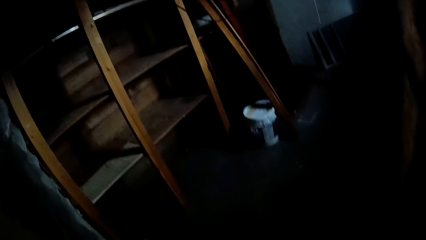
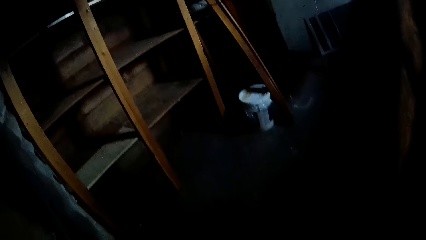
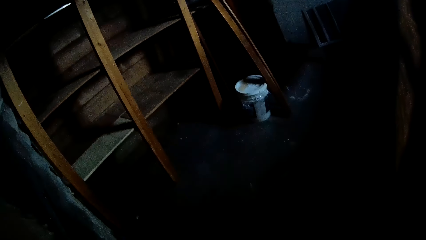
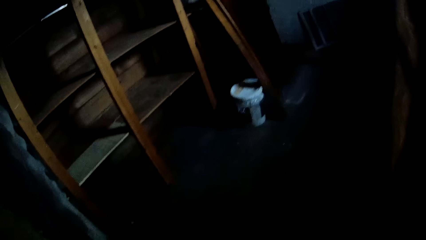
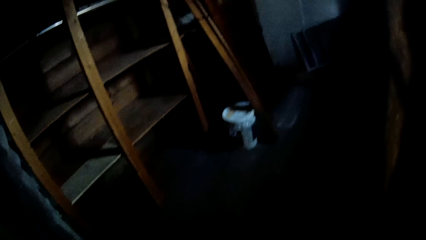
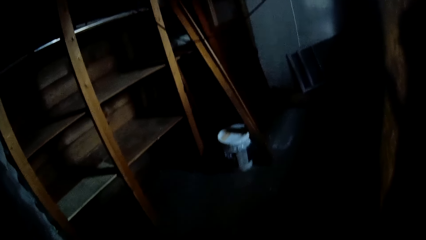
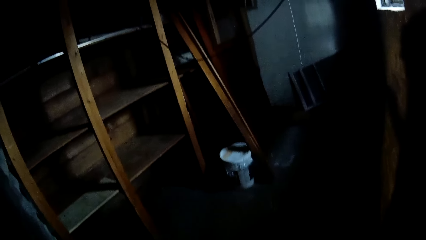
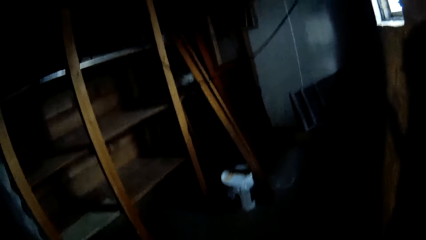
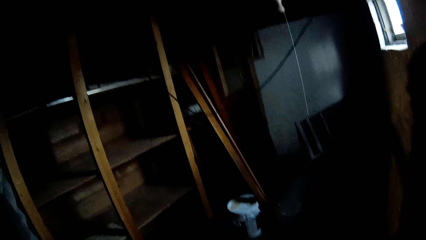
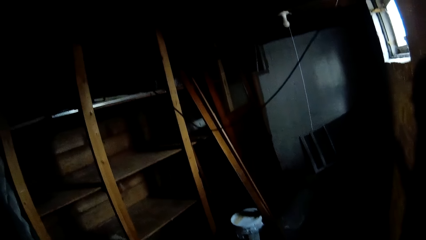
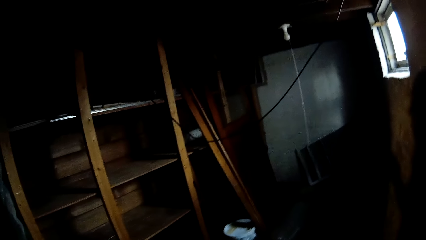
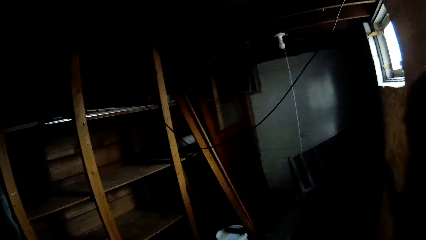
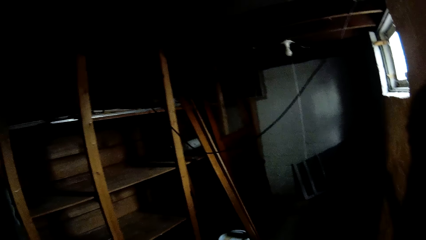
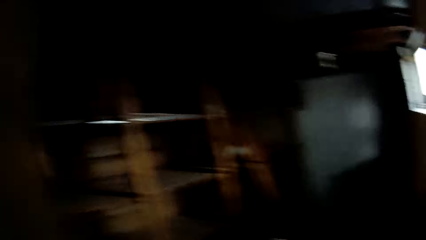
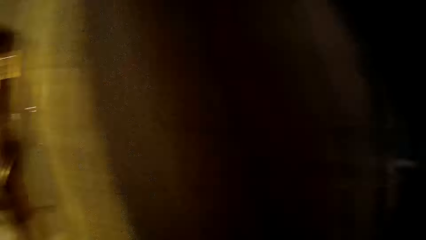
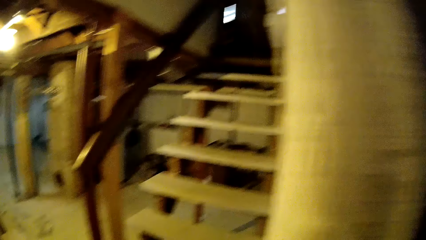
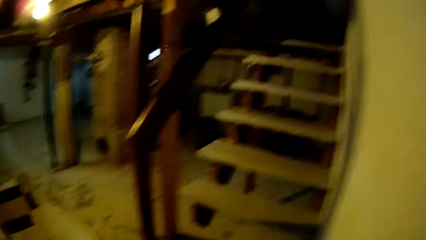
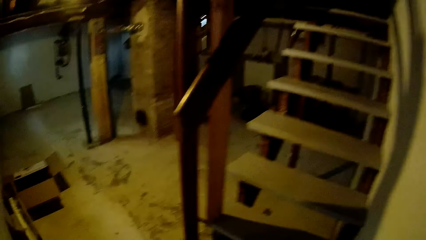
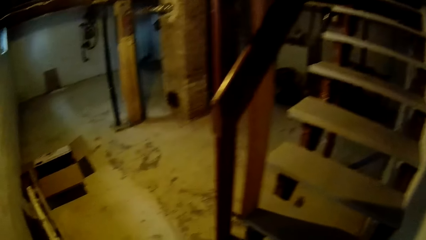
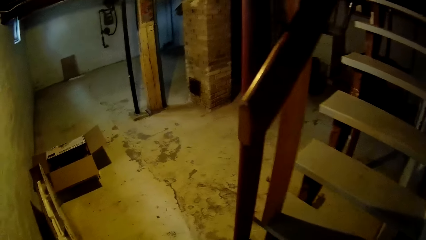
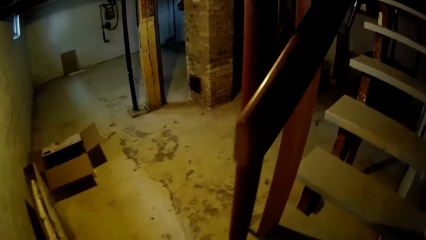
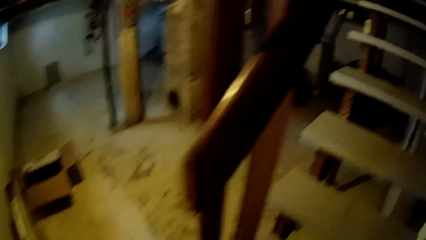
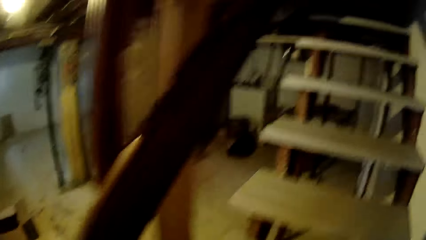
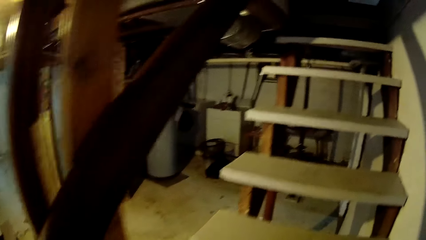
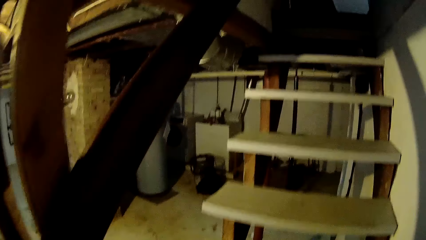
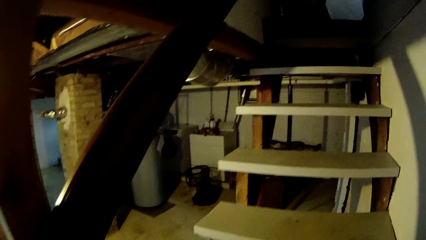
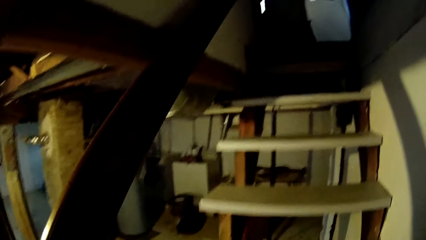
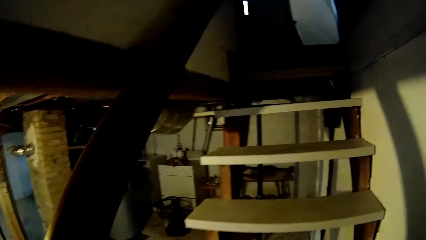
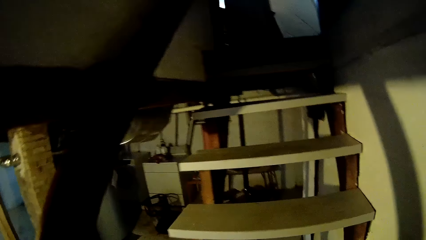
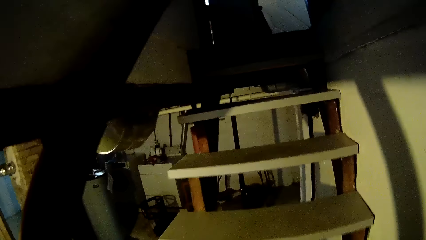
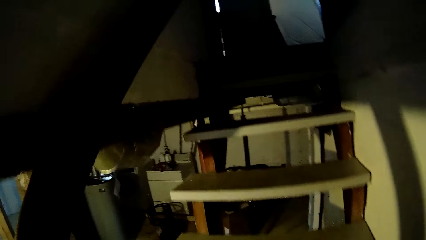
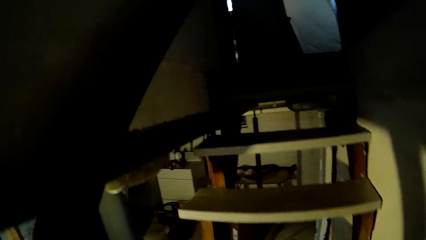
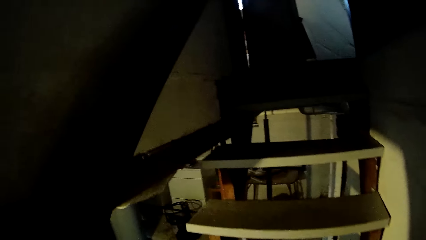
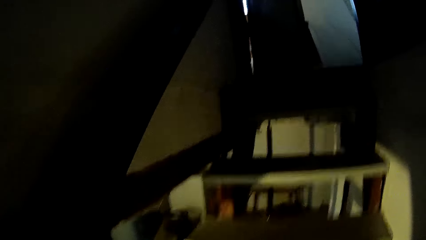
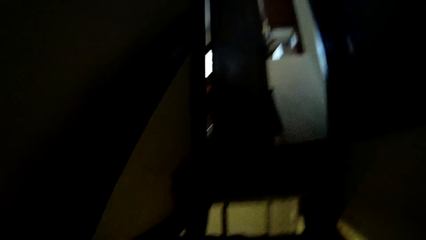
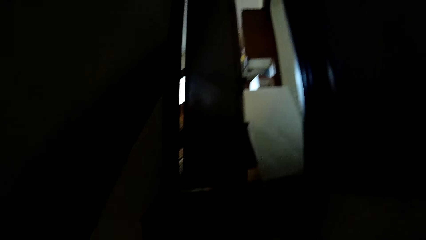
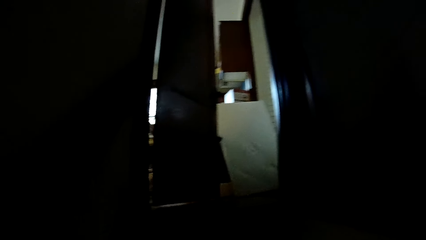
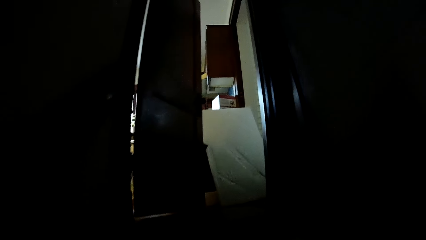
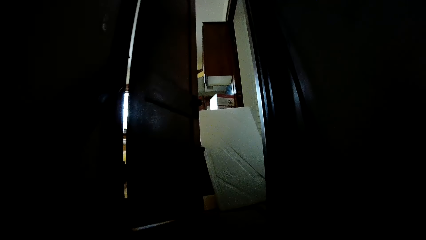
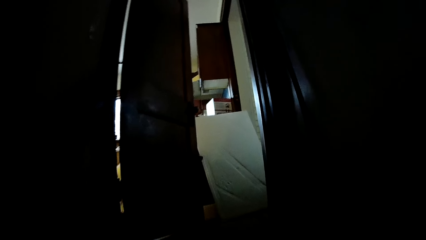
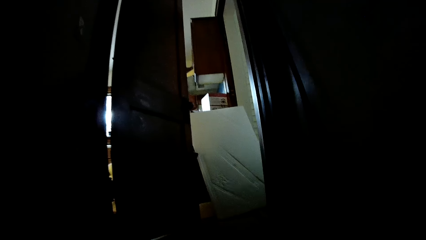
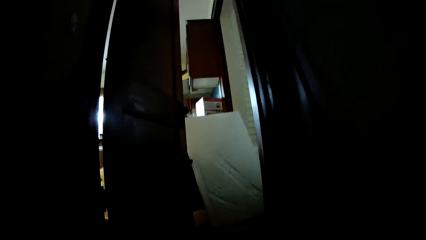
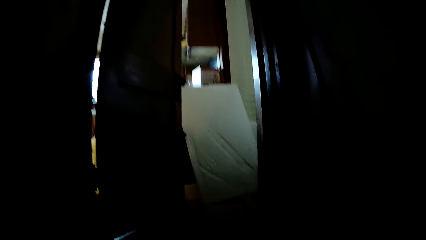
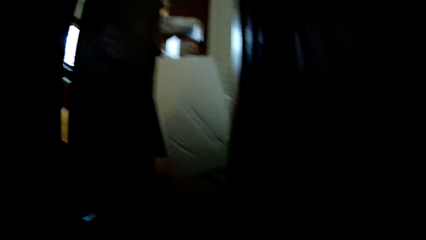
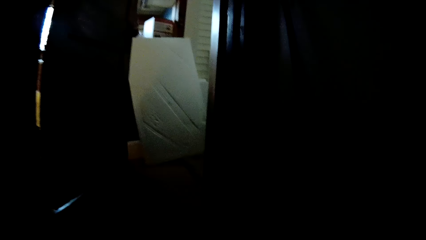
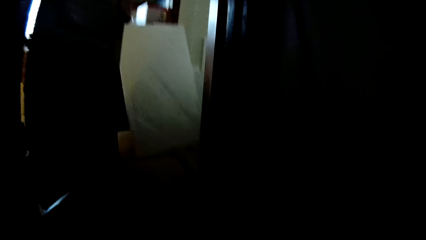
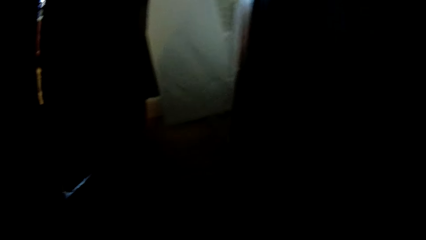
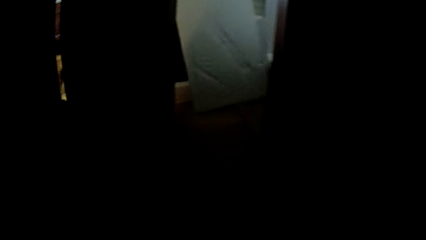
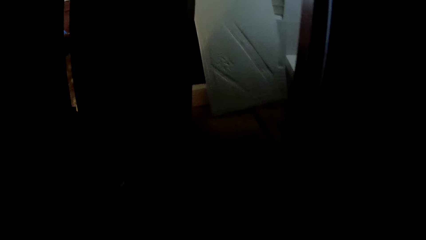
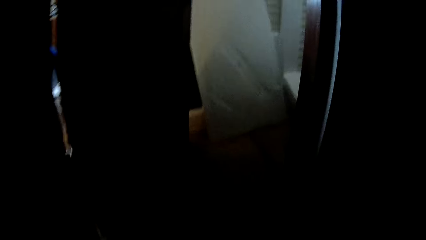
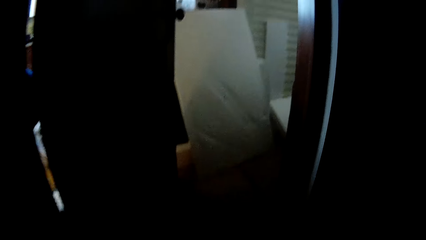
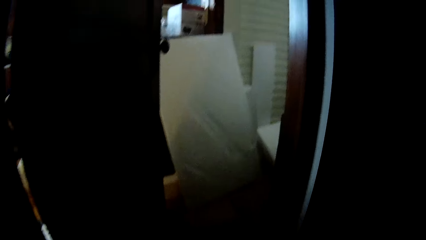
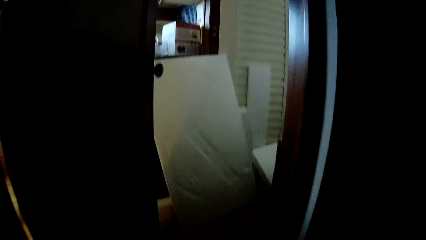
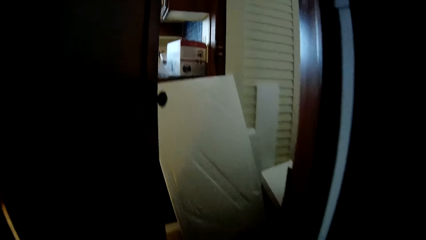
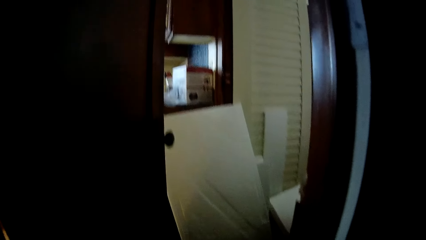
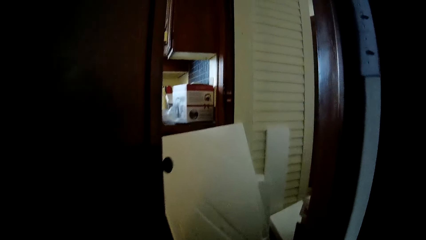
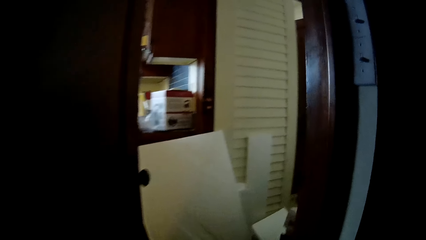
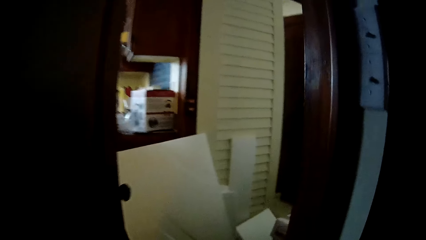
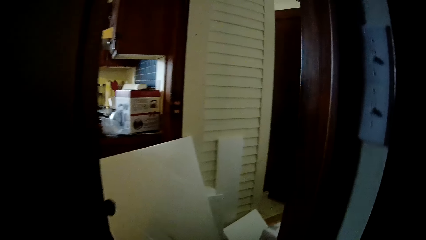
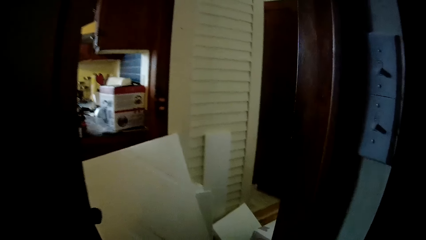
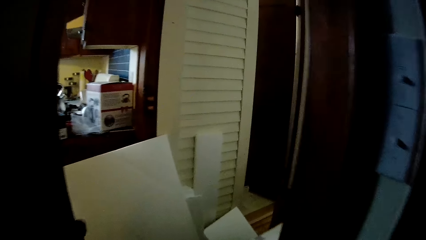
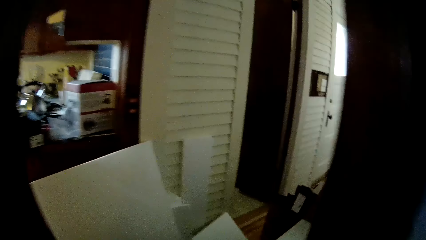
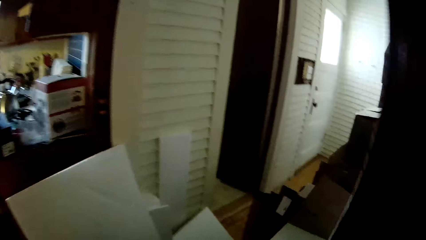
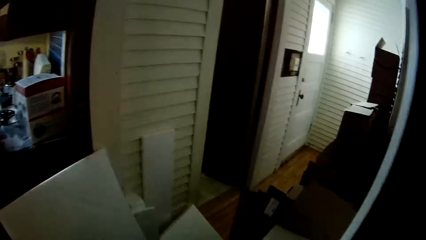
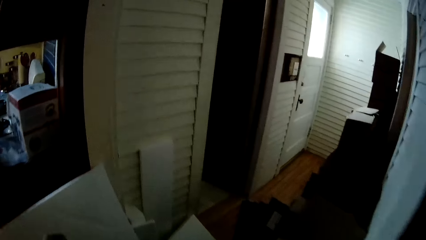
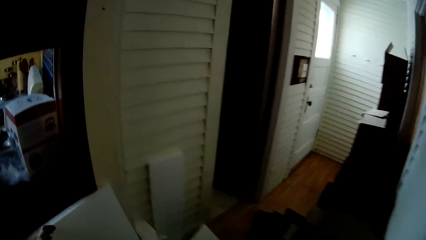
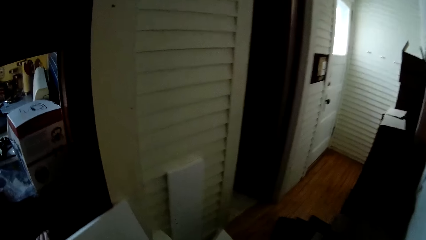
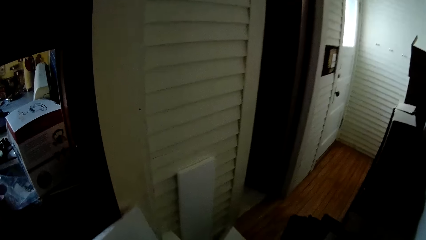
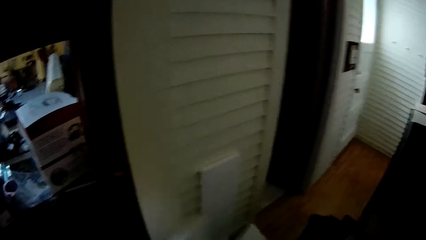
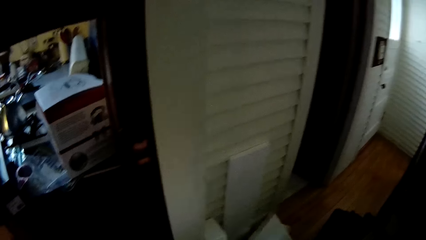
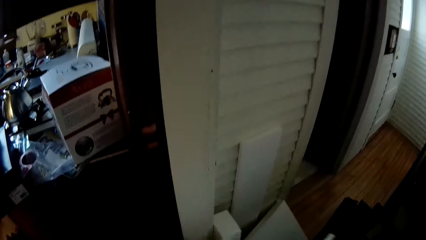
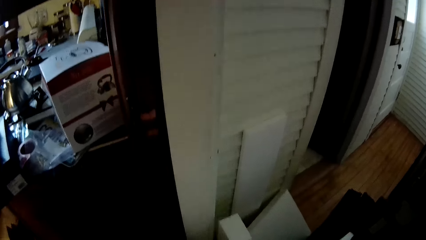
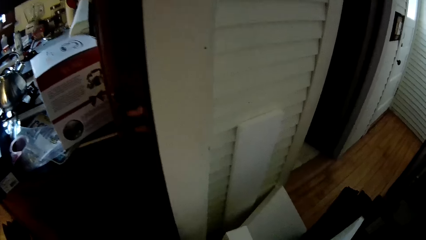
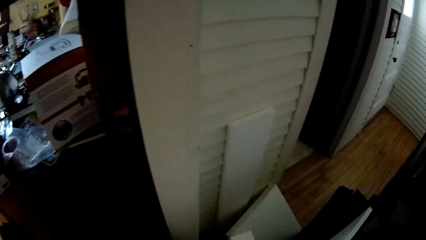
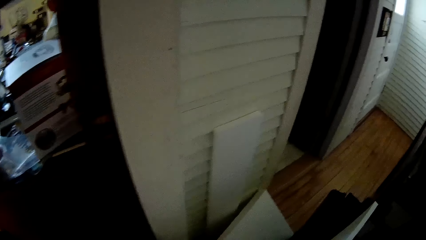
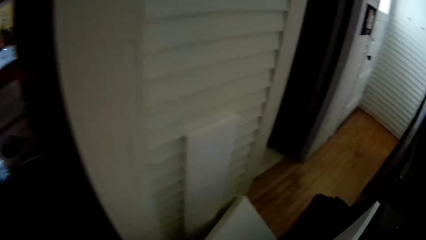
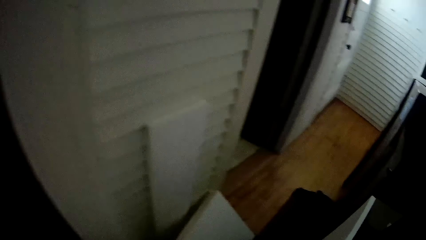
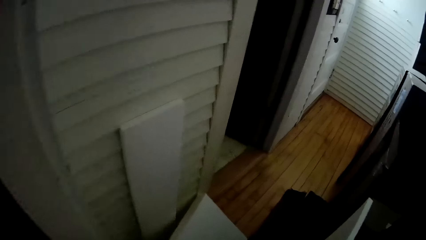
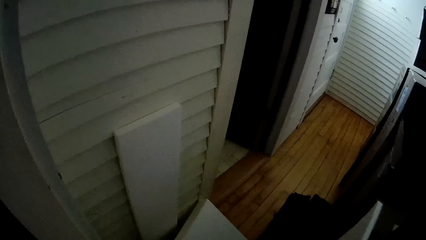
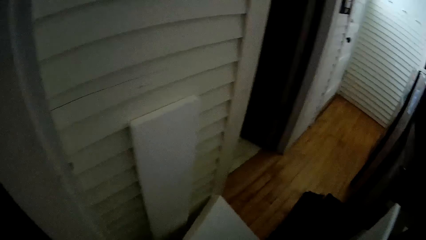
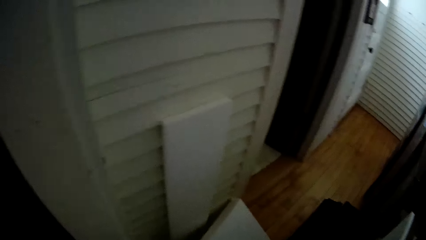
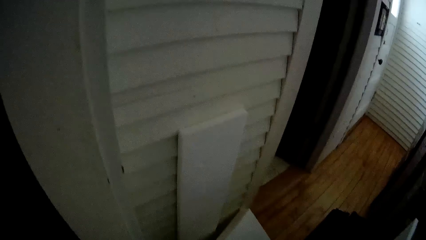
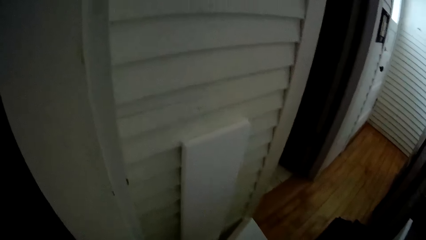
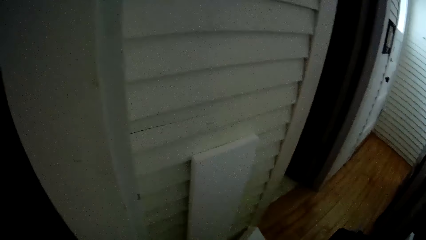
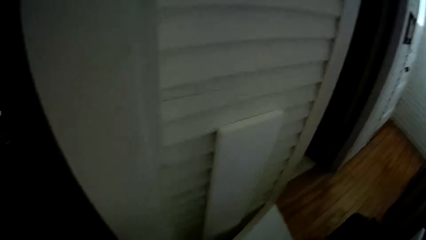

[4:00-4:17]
The camera wearer climbs the staircase from the basement. She walks into the corridor from the staircase. She picks up a packing foam from the floor with her left hand.
